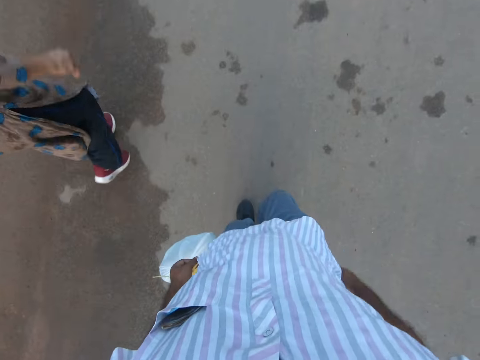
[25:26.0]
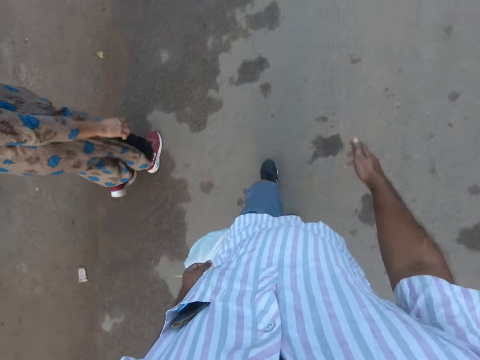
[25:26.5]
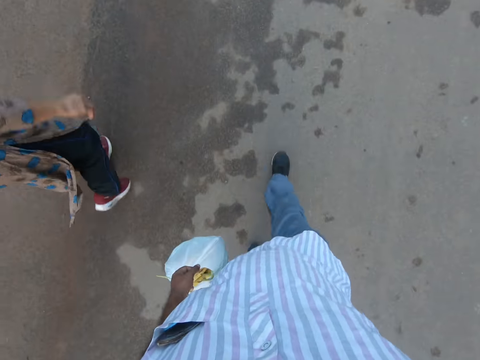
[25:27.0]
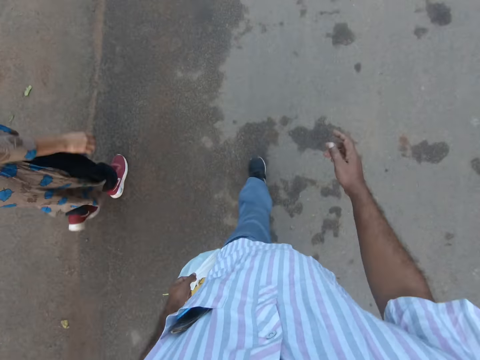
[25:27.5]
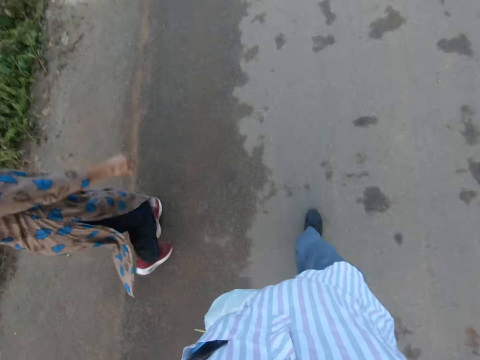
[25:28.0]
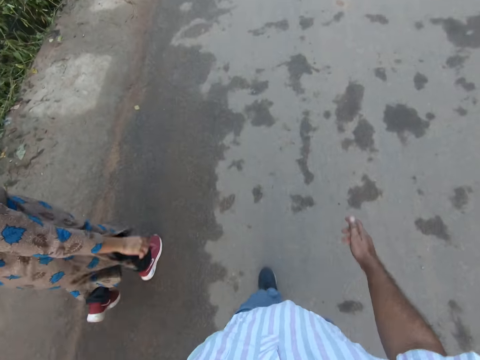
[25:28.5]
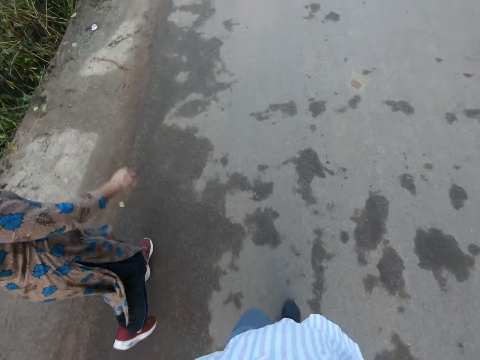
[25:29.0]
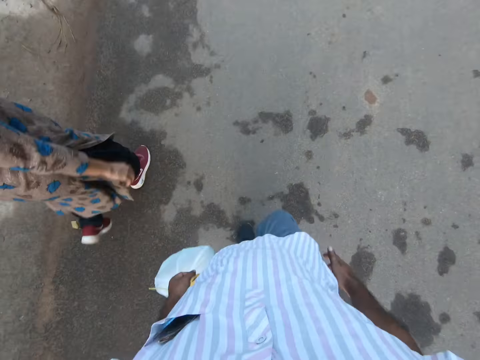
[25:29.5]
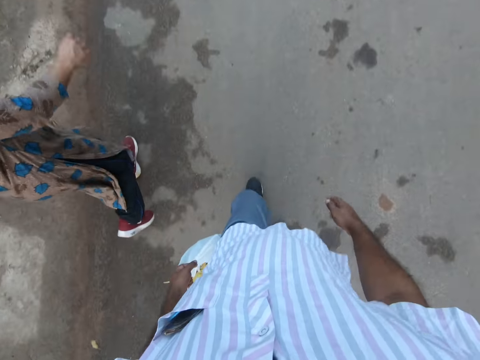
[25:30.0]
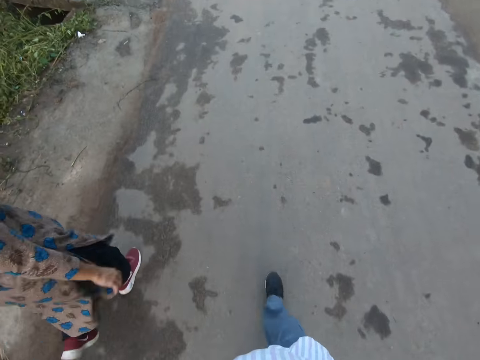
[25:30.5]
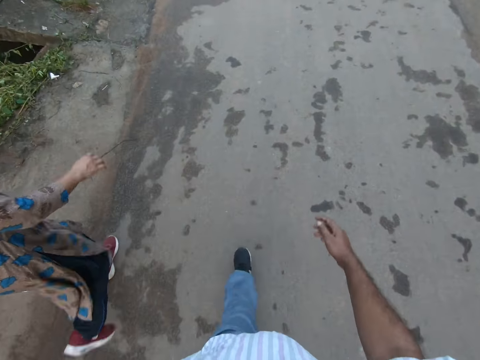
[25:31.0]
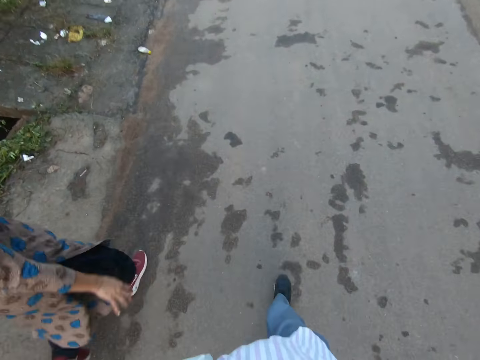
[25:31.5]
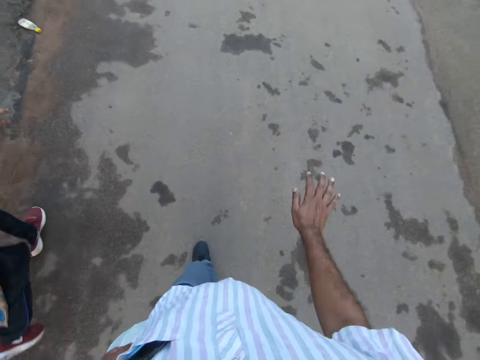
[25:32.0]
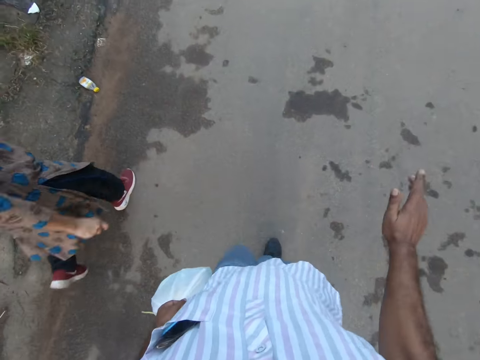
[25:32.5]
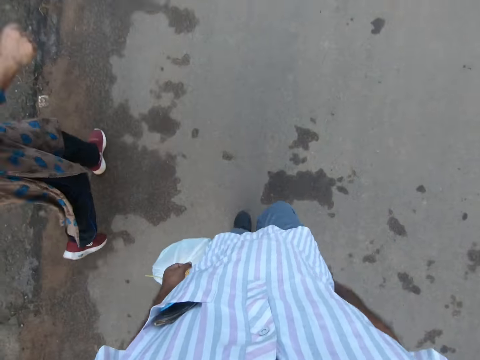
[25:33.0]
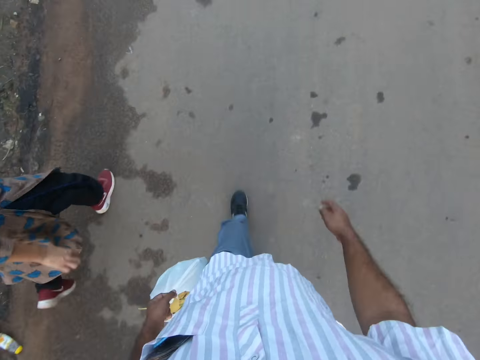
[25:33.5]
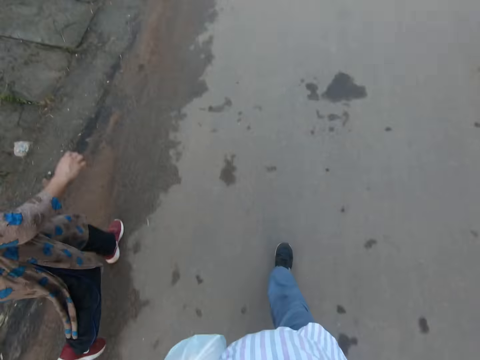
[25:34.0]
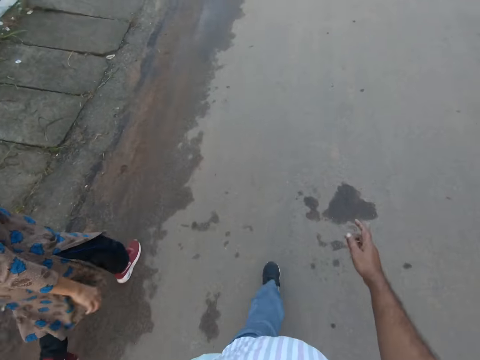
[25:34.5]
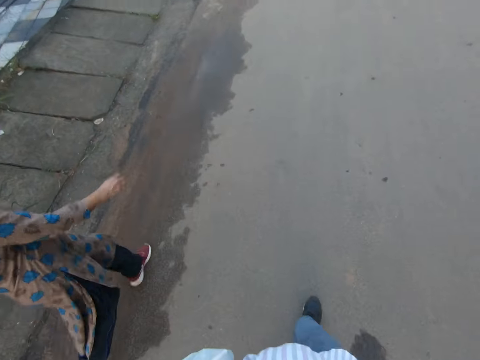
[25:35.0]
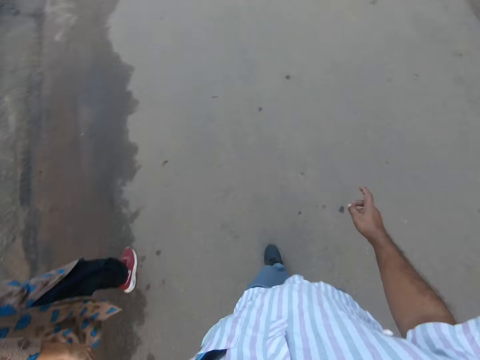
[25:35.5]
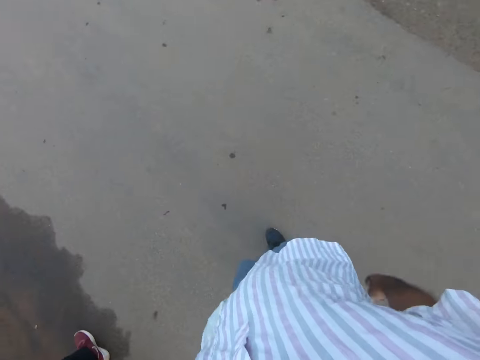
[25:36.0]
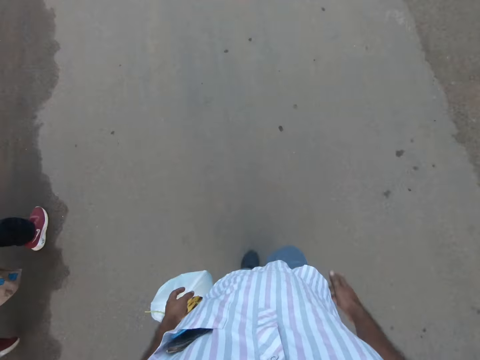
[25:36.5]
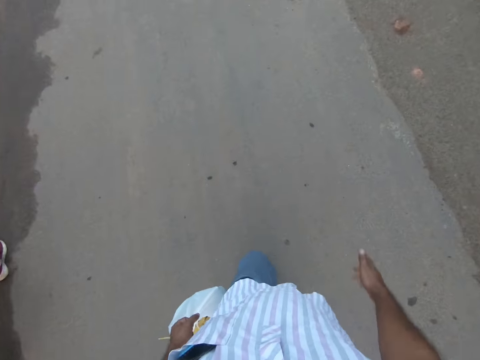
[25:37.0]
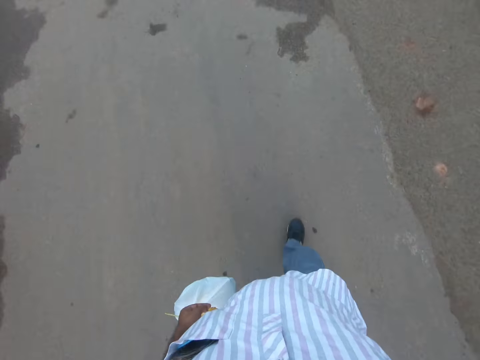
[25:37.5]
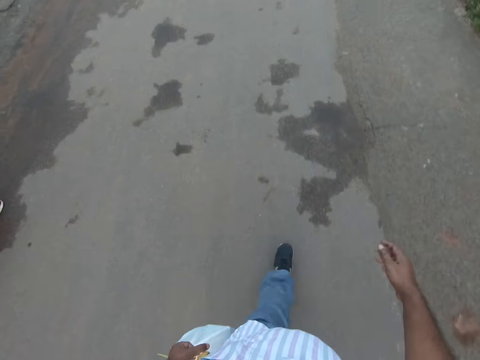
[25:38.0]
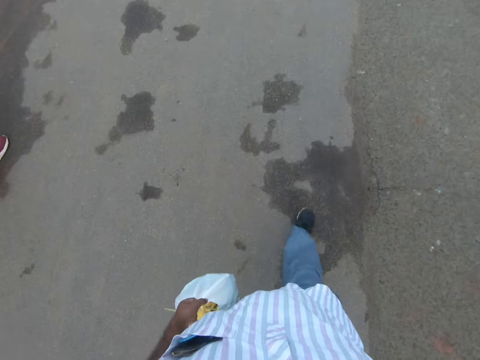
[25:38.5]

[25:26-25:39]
The camera wearer moves towards the right.

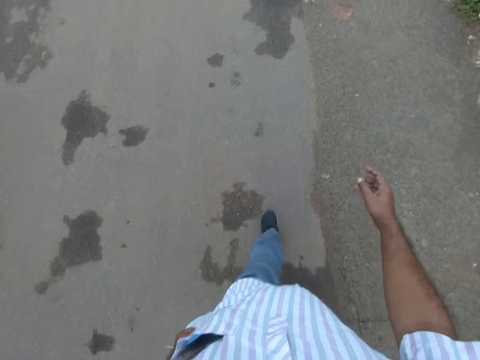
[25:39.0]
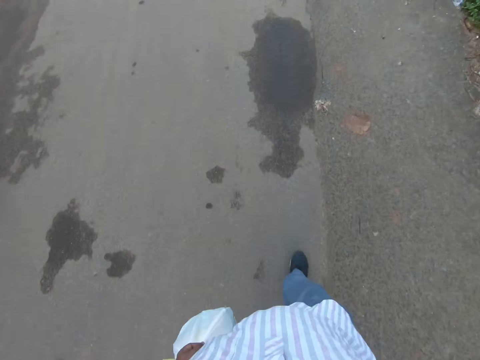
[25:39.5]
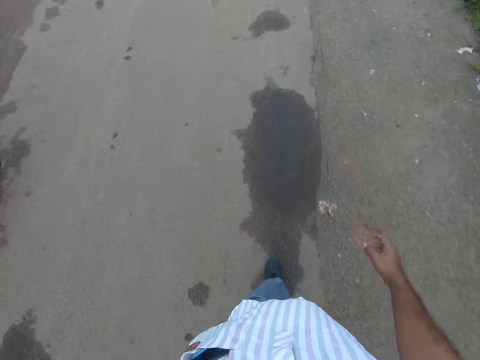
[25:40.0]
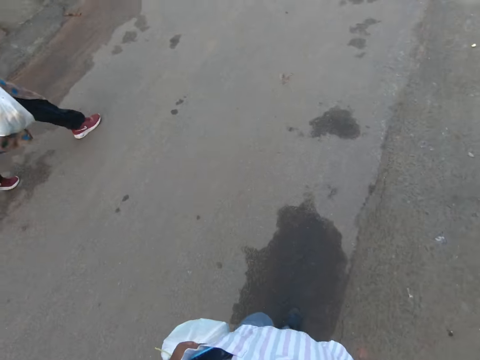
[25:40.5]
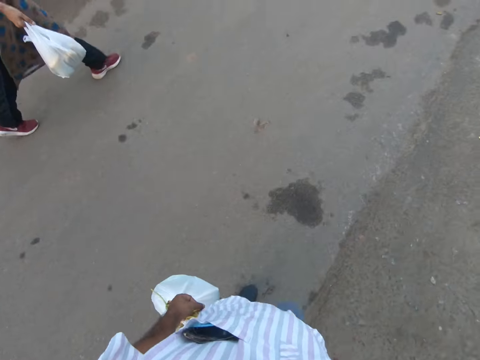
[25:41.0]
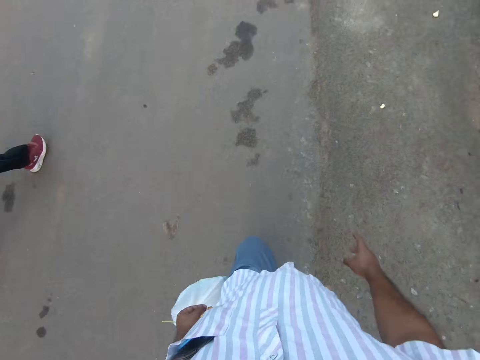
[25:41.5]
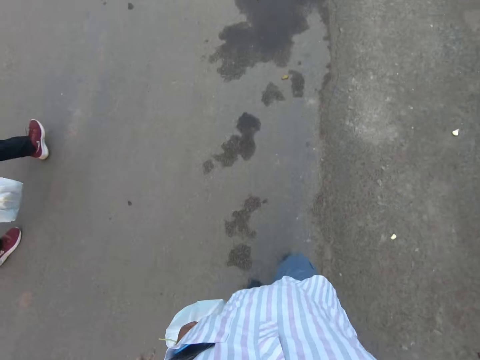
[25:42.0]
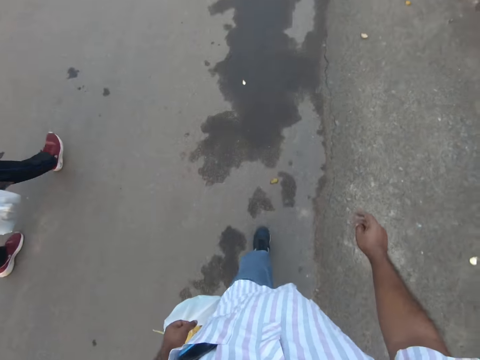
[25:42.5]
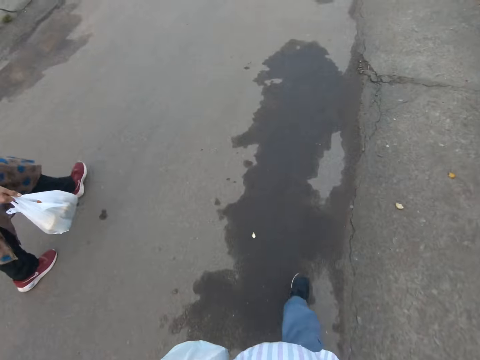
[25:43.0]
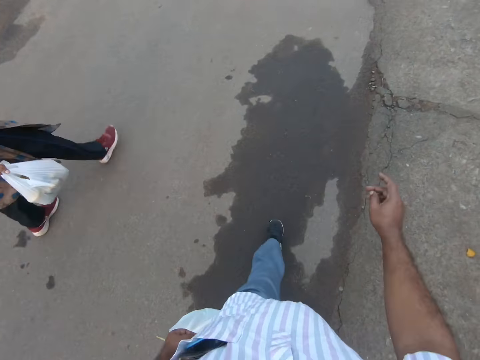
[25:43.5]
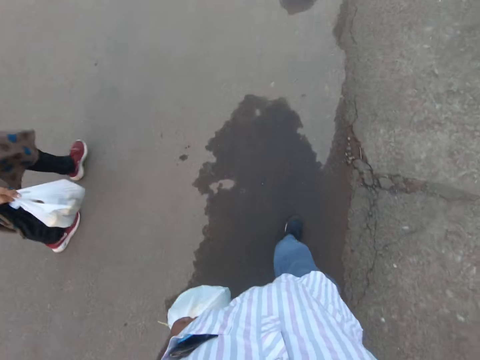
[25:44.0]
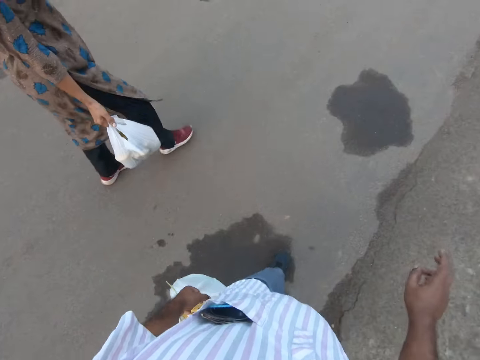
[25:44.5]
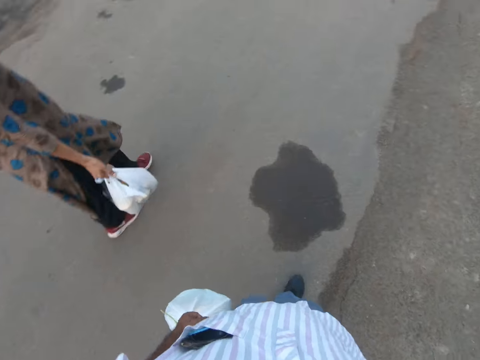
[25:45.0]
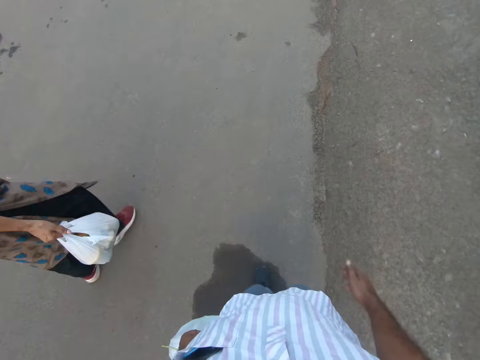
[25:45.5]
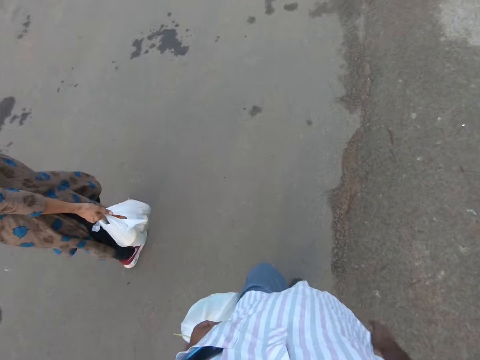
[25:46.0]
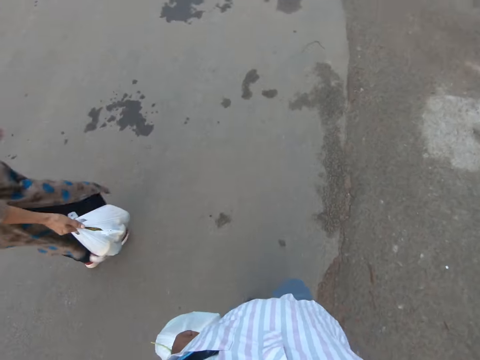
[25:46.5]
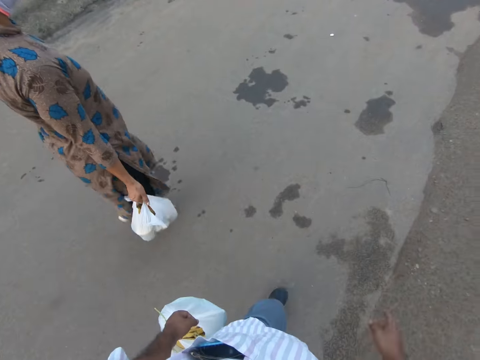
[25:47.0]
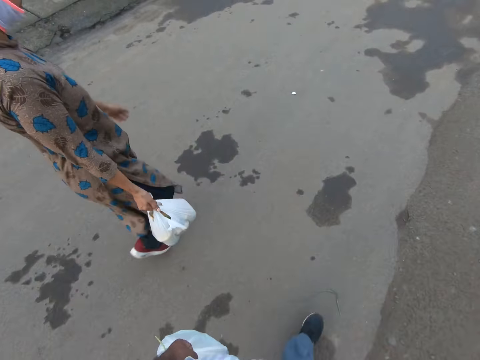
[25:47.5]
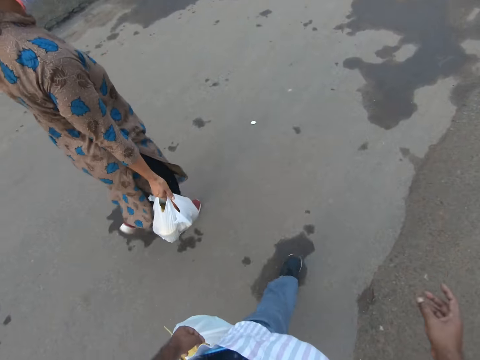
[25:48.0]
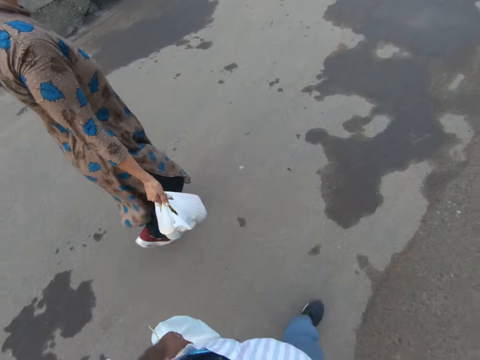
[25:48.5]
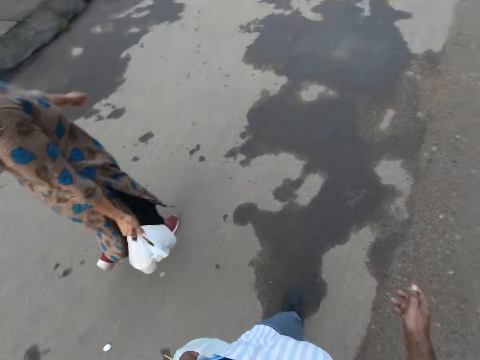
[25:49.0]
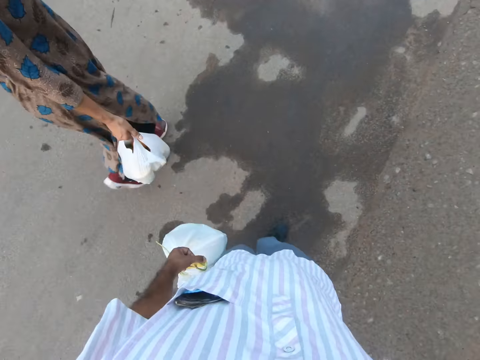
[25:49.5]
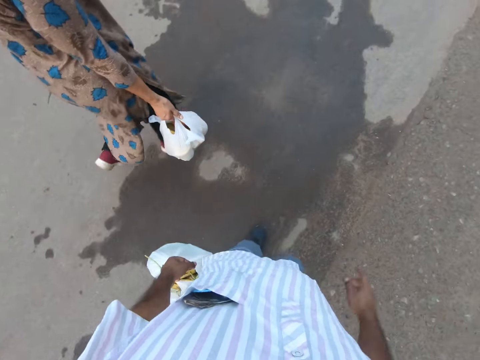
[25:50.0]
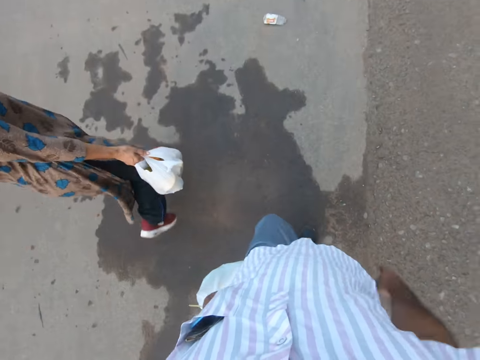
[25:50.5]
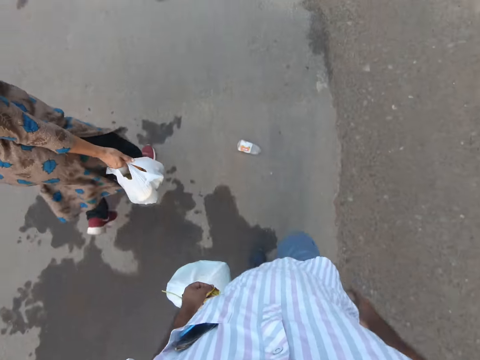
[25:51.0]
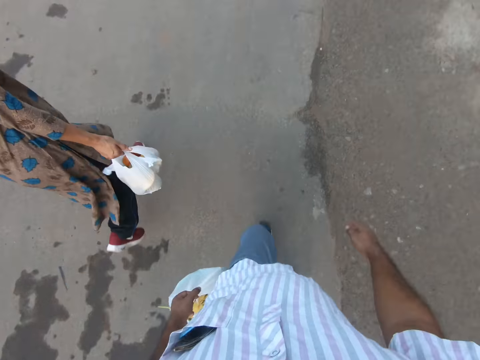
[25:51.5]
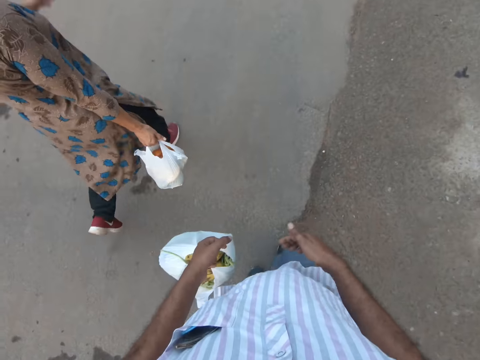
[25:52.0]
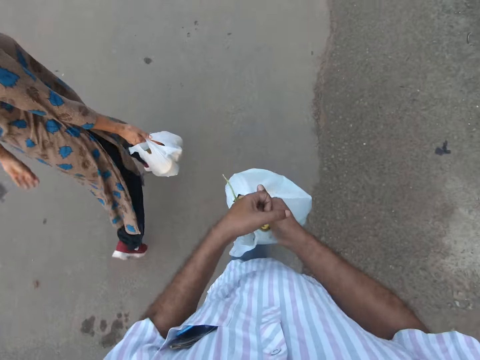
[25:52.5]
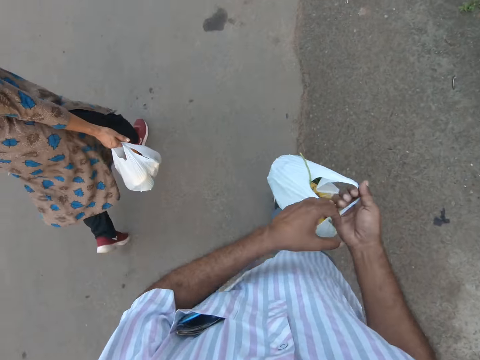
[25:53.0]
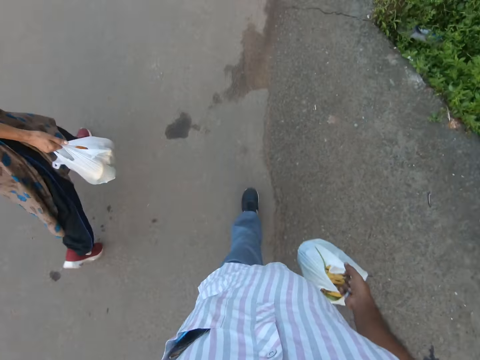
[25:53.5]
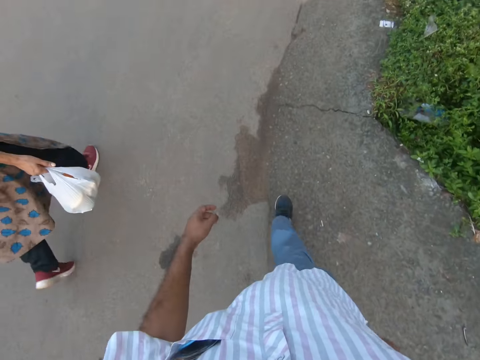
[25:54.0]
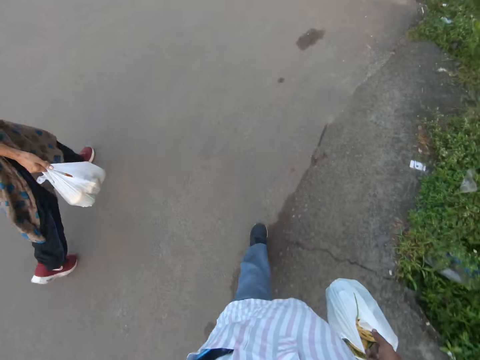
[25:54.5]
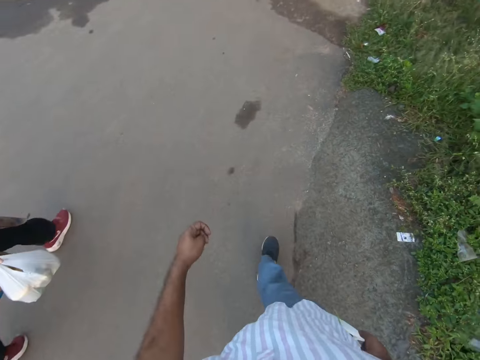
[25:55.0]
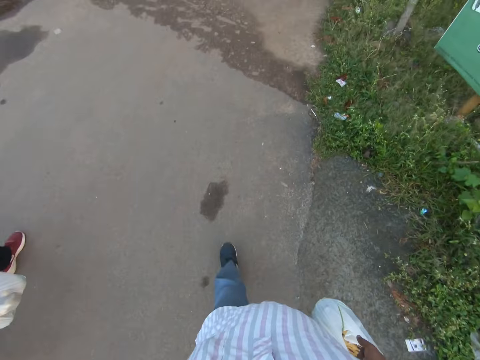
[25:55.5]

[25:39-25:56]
The woman walks along the road. She moves towards the right. The camera wearer transfers the bag of groceries to his right hand. He turns left. The woman turns left.
